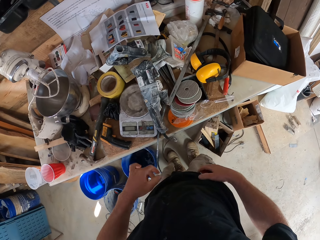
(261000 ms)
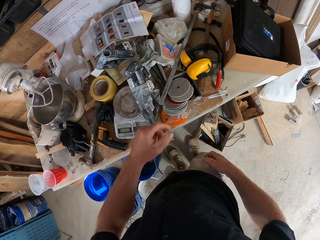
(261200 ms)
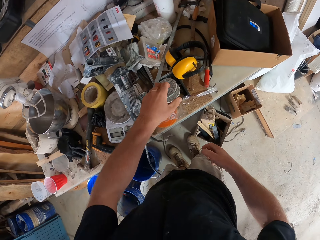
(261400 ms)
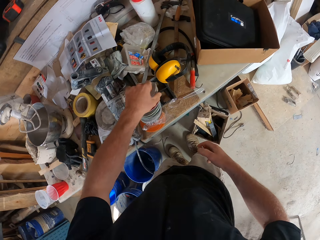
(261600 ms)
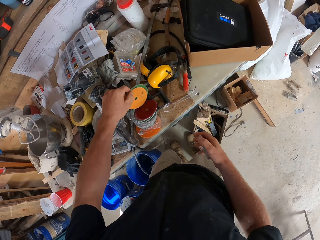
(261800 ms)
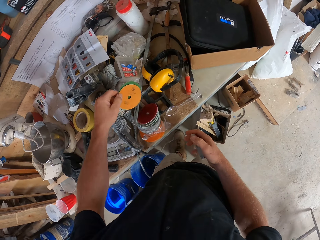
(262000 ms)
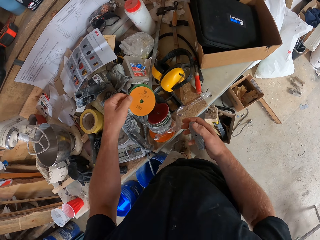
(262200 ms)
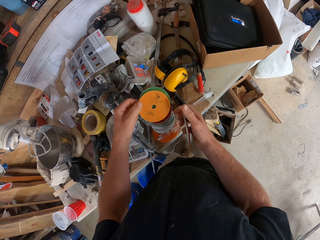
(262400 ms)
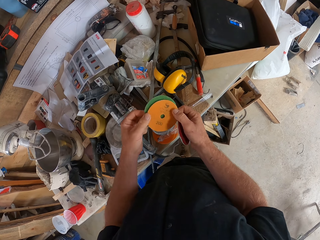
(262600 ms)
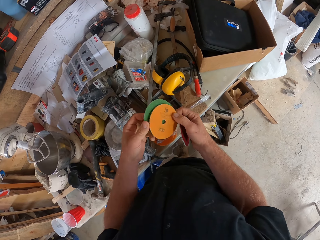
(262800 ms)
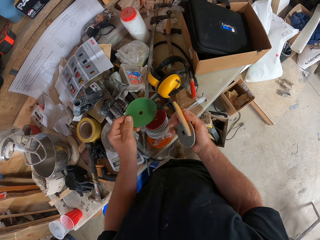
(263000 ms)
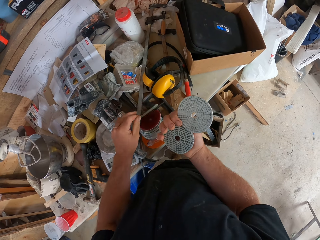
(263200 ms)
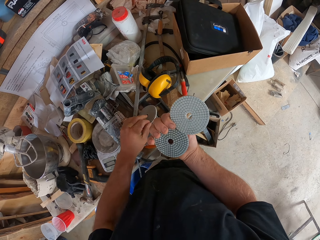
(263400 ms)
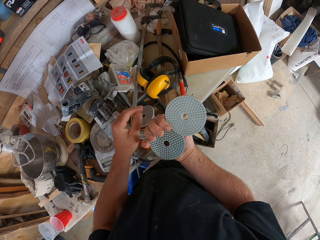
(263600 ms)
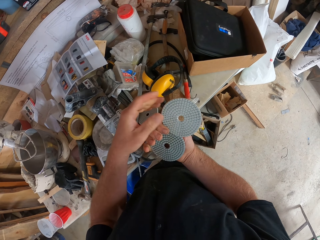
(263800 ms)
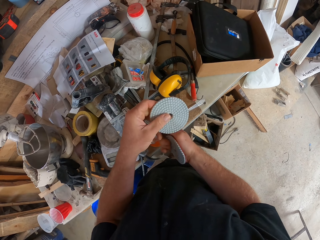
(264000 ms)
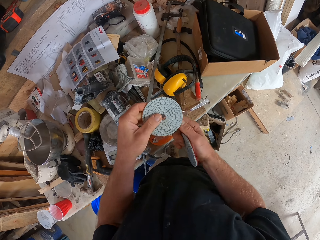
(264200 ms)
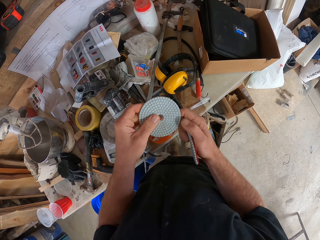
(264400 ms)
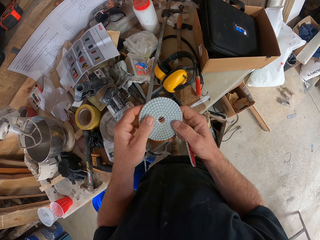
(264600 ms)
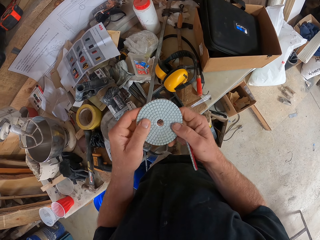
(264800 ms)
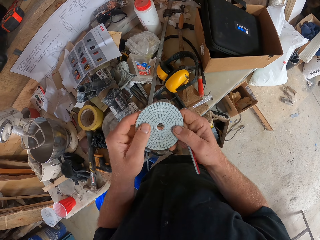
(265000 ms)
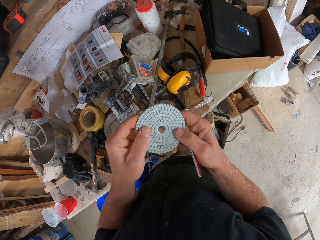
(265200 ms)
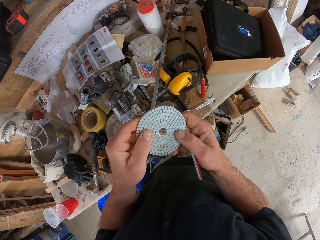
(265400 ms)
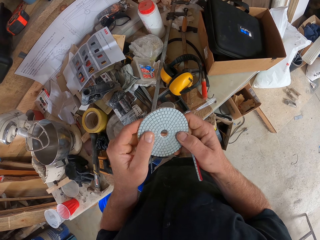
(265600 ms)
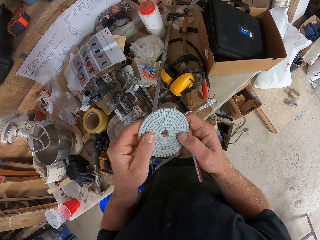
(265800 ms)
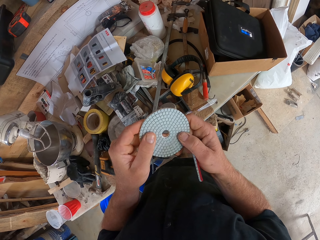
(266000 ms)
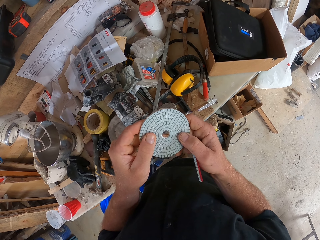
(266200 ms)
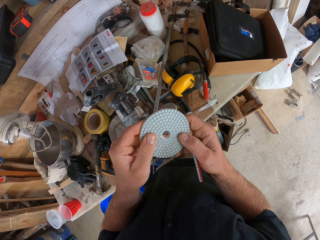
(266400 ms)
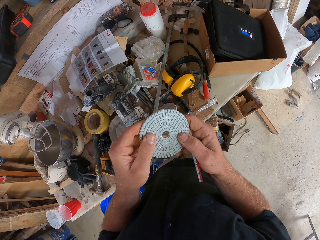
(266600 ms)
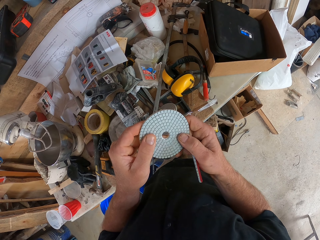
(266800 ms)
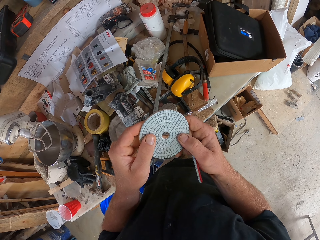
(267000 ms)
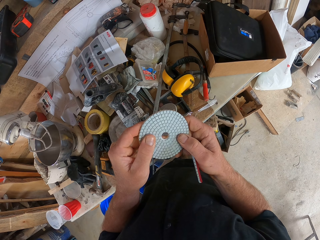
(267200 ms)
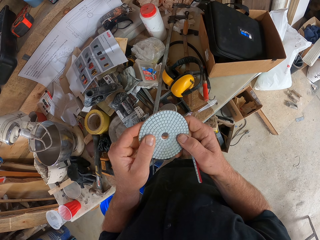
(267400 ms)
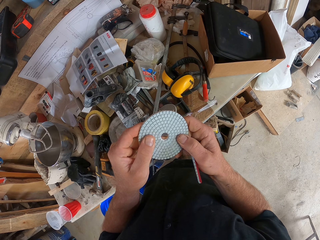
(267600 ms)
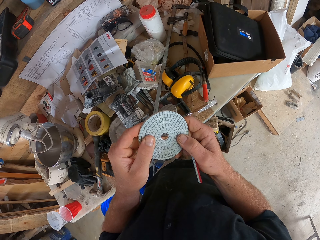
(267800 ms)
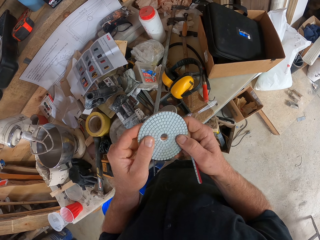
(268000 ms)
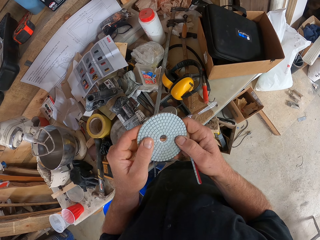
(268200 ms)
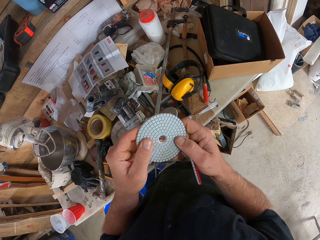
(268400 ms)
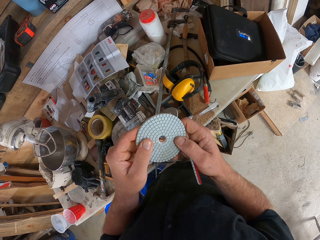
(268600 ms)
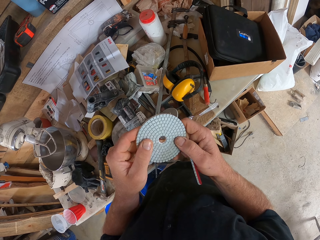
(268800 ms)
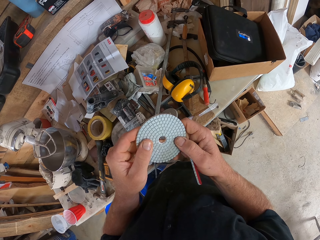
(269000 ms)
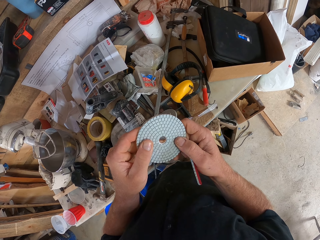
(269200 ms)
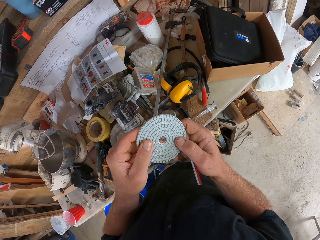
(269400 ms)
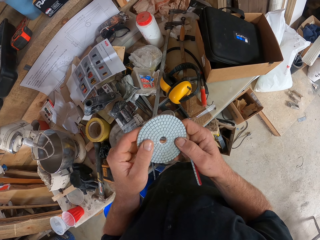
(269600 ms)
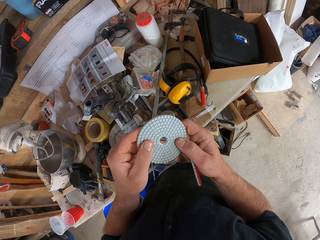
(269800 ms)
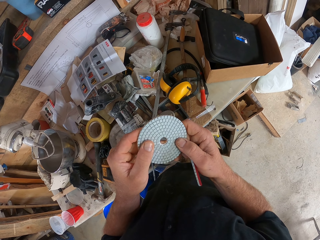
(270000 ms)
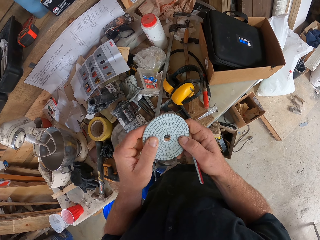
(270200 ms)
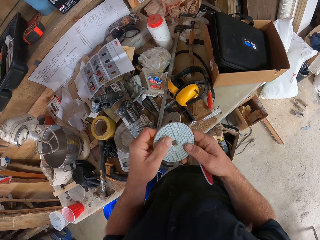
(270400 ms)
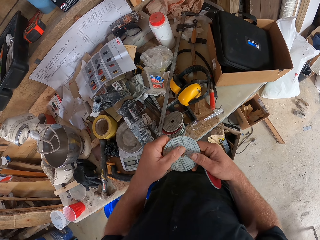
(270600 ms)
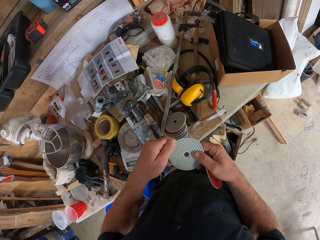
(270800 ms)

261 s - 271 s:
The camera wearer cleans his hand on his shorts. He picks some sanders or sand discs from the other sanders on the table. He holds the sand discs. He checks the sanders. He drops a sander on the workbench. He picks the sand disc with his left hand and looks at the sand disc on his left hand.

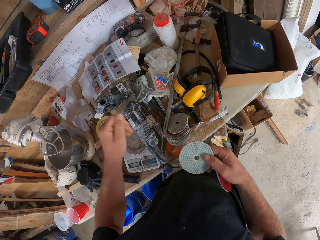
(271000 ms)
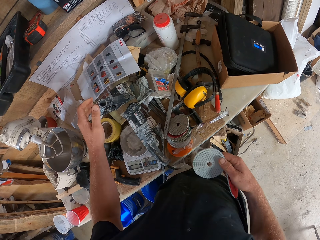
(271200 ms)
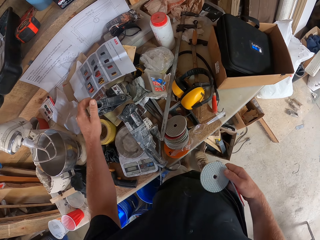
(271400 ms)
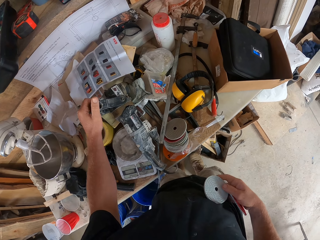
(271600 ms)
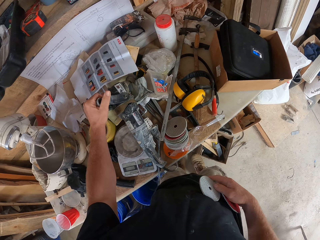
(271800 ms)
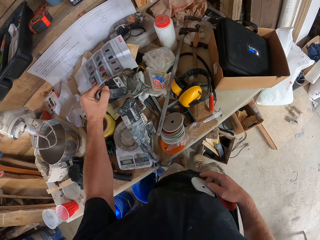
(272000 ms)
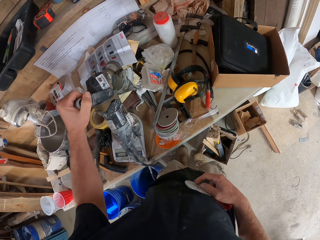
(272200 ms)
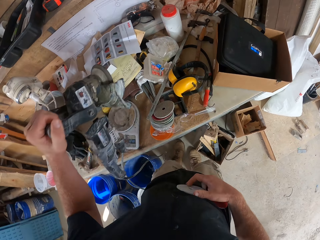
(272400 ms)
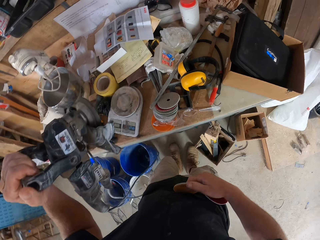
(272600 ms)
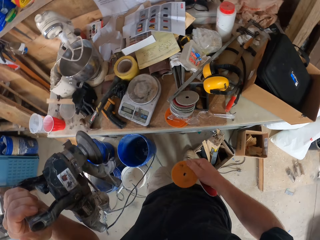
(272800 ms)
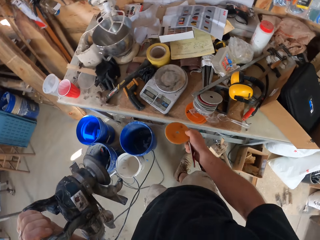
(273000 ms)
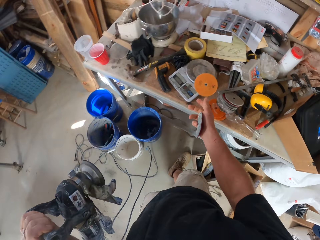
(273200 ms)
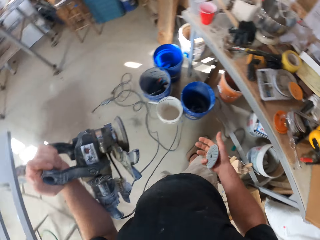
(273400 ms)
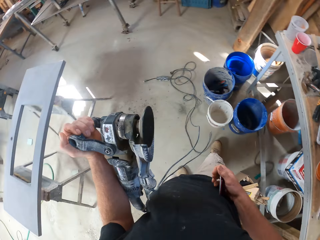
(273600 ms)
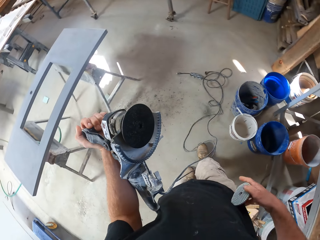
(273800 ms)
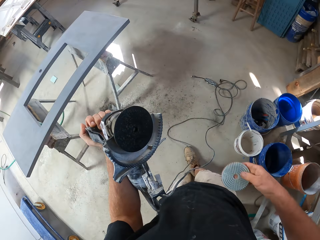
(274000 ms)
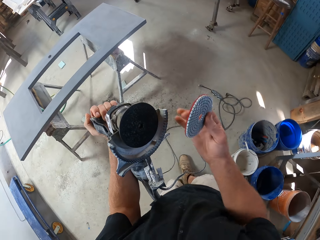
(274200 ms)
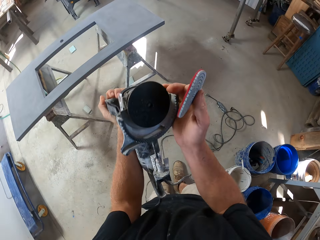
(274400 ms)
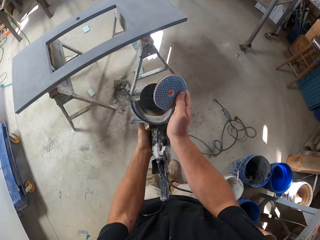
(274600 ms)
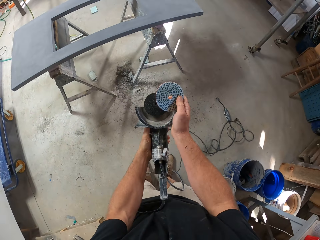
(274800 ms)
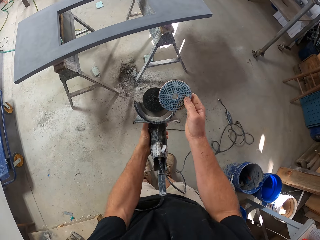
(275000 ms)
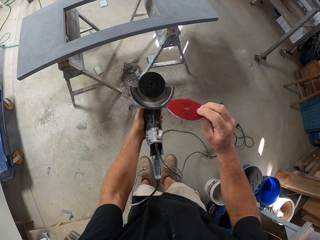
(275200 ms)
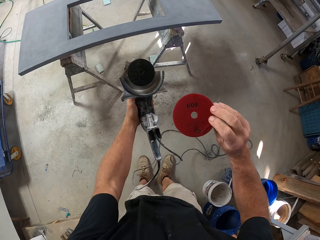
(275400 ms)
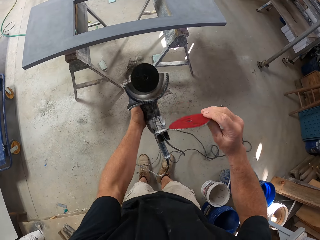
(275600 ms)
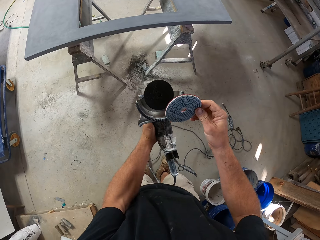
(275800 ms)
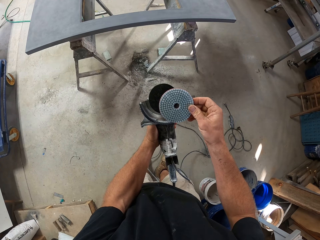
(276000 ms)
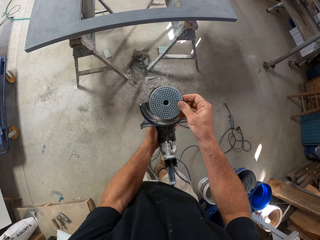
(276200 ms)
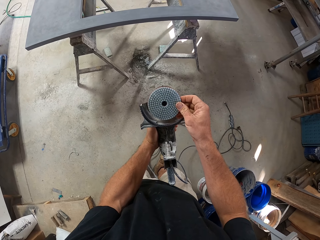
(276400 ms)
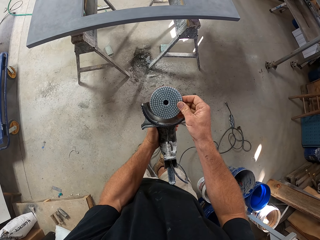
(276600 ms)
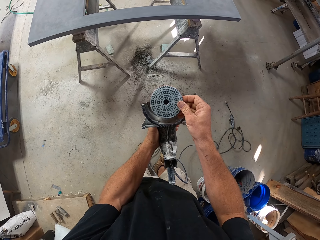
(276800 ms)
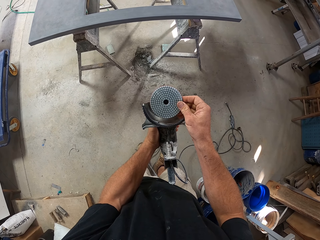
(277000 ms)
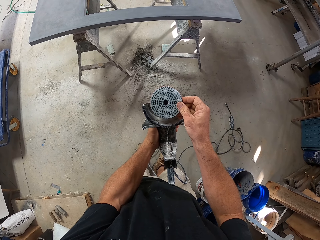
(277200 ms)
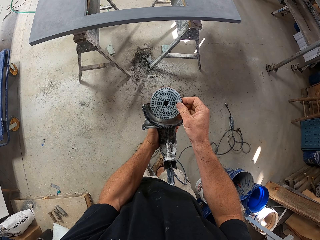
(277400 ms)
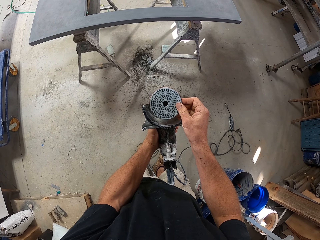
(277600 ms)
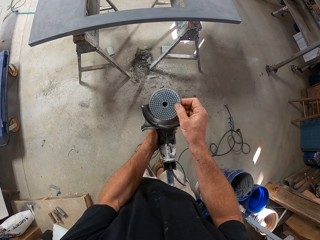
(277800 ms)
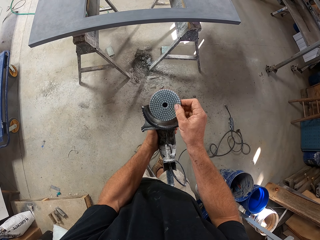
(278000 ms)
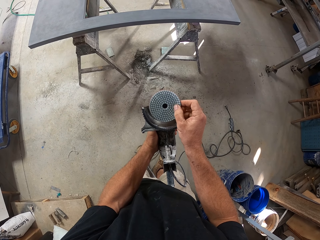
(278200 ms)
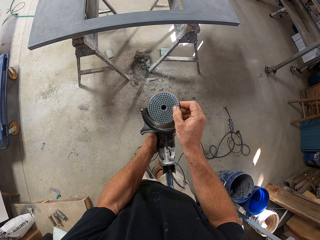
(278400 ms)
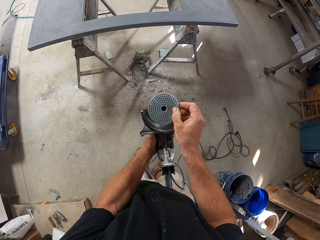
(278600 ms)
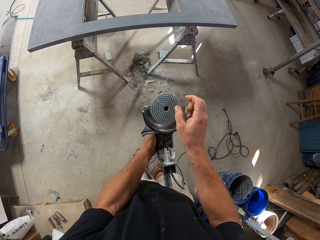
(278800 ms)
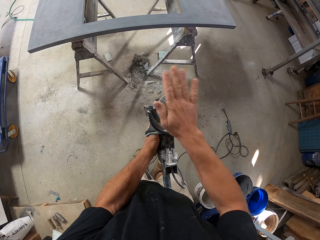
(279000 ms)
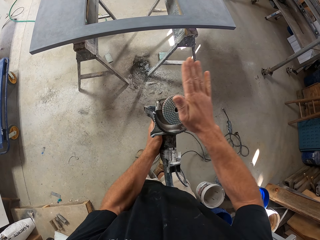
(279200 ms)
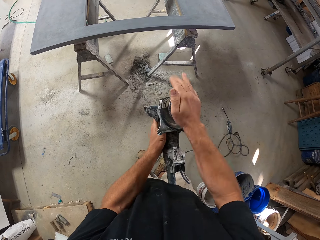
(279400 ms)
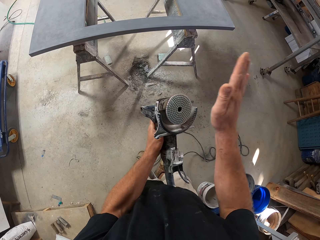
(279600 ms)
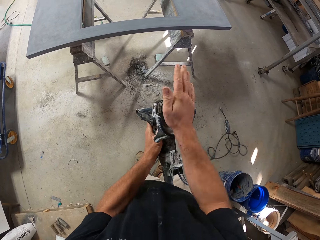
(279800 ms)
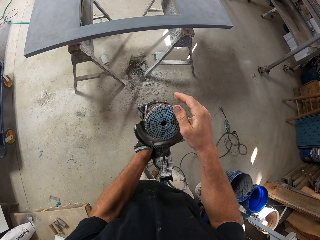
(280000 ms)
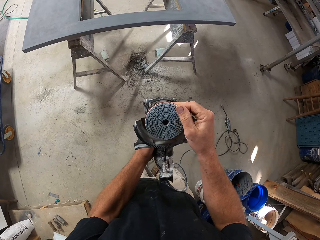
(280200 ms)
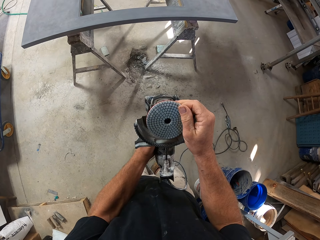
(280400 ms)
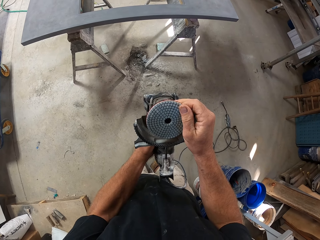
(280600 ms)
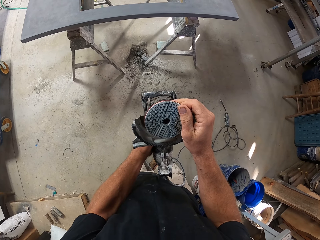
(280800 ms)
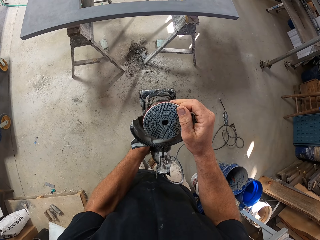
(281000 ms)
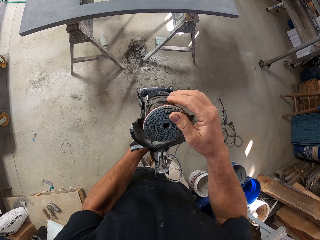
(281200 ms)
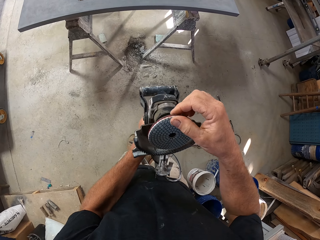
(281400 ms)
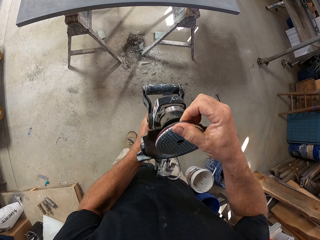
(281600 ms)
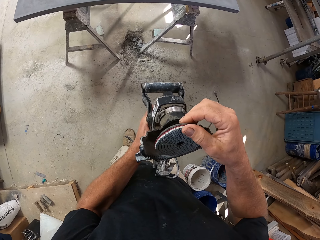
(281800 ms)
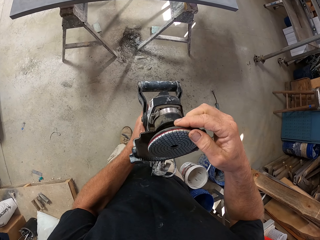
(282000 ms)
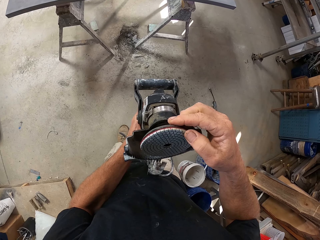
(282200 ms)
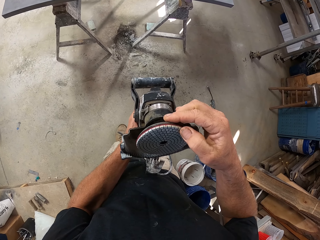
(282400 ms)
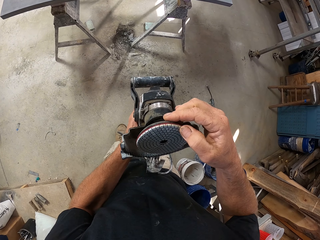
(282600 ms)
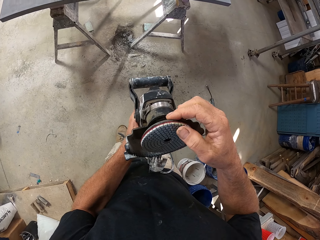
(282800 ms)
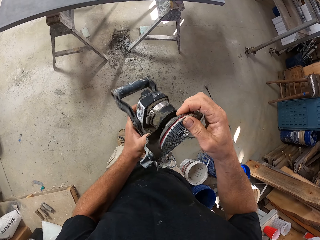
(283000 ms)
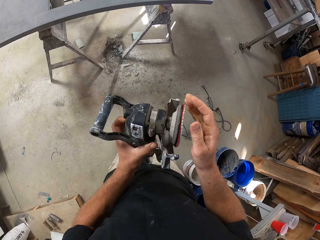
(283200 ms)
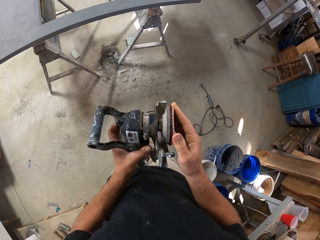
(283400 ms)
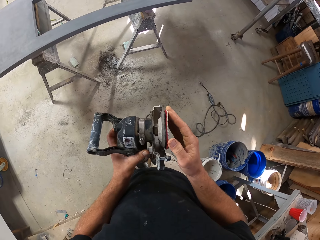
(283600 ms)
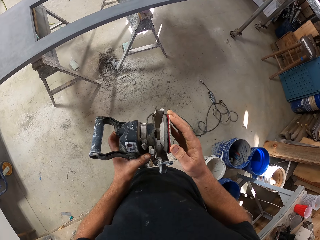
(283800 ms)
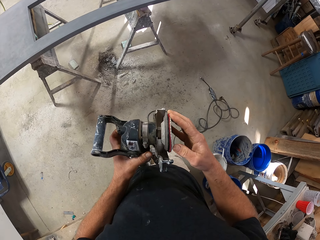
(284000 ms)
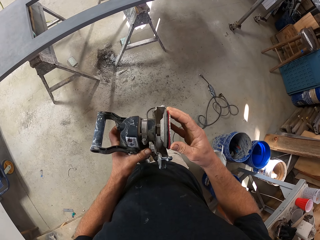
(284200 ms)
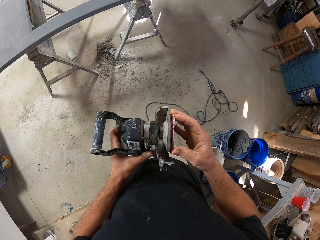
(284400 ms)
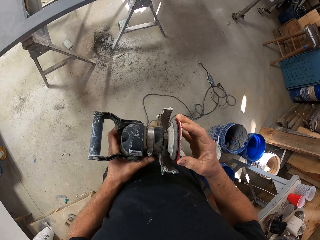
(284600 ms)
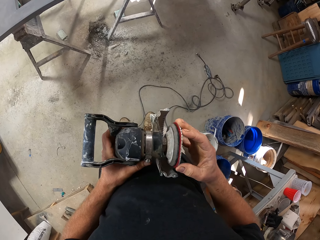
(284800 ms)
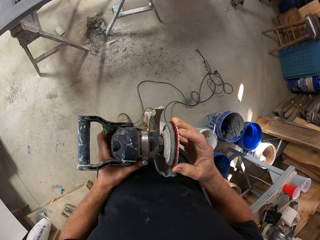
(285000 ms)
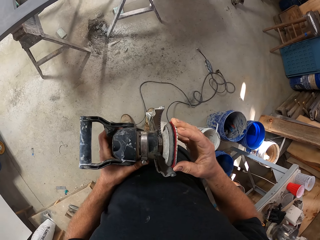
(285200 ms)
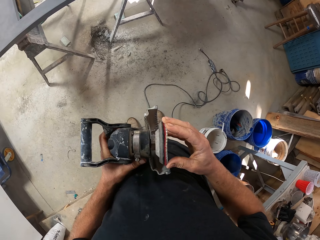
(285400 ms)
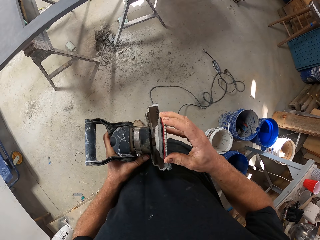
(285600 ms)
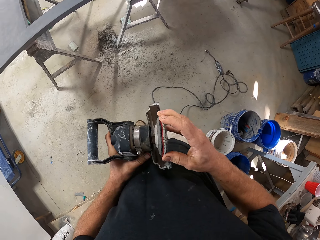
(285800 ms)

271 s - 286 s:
The camera wearer picks up the sanding machine or angle grinder from the workbench. He places the sand disc on the table. He throws the sander on a weighing scale. He holds the sand disc well. He moves. He holds the angle grinder facing him. He checks the sand disc. He flips the sander. He attaches the sander to the sanding machine. He hits the sand disc on the angle grinder with the palm of his hand. He adjusts the sand disc.
